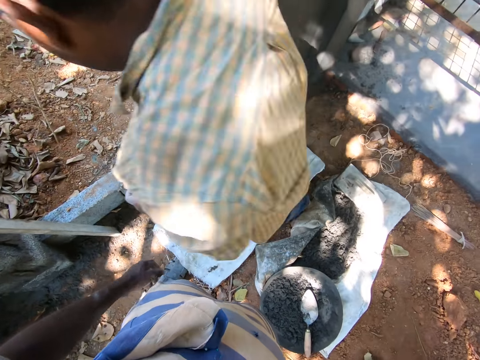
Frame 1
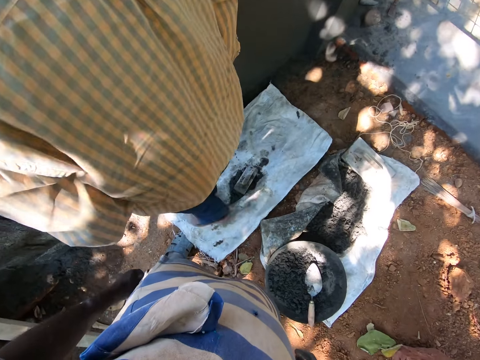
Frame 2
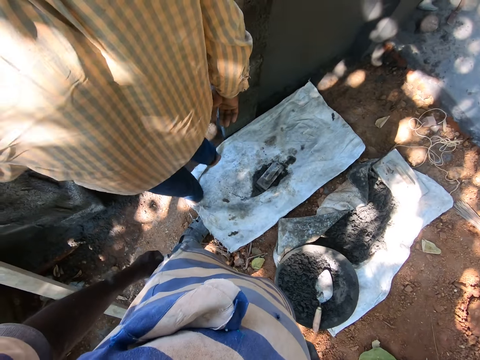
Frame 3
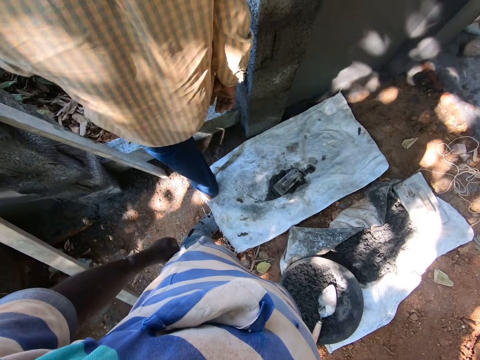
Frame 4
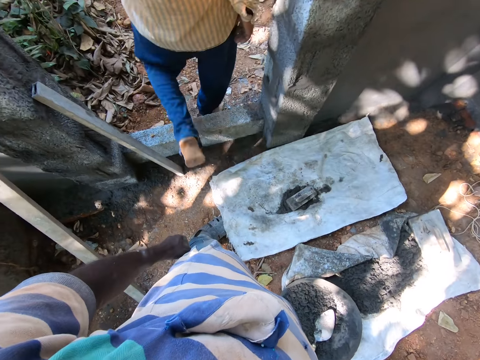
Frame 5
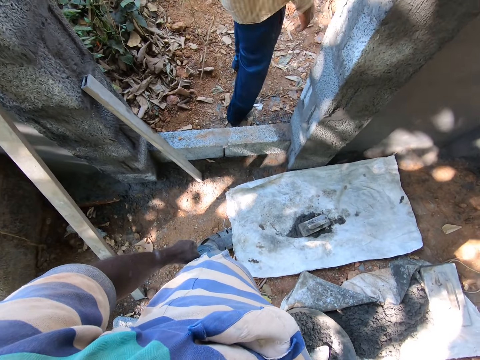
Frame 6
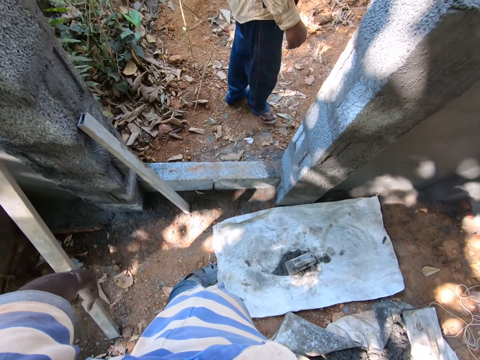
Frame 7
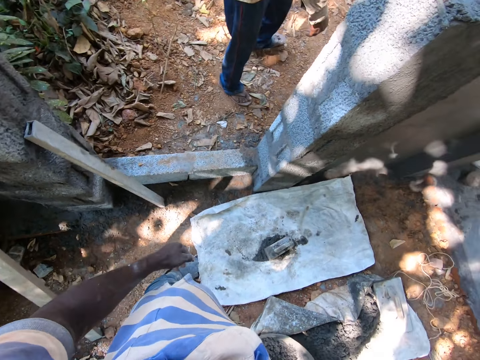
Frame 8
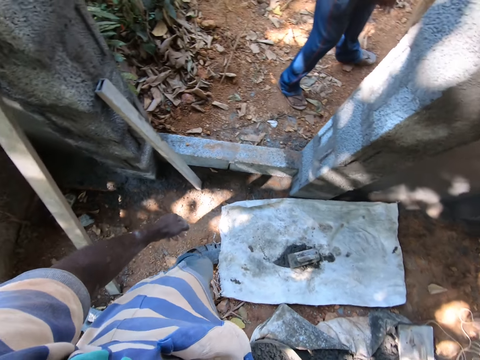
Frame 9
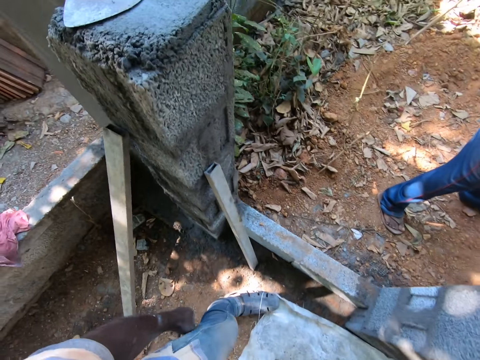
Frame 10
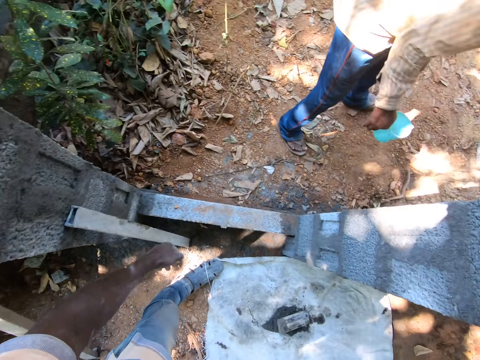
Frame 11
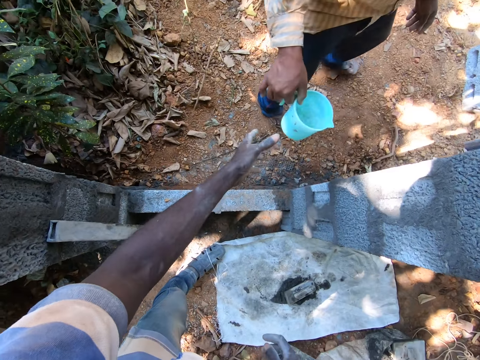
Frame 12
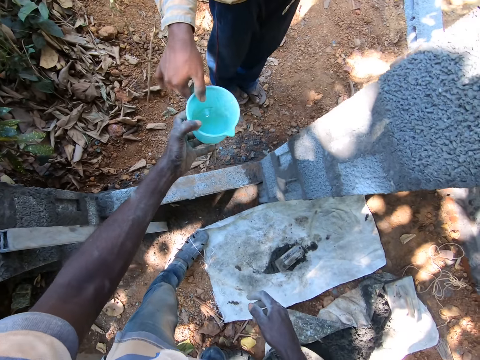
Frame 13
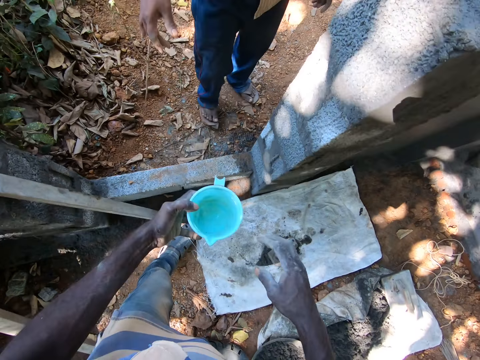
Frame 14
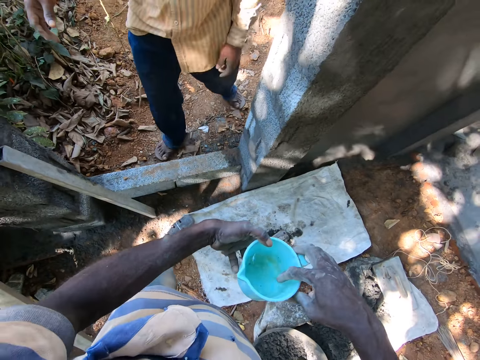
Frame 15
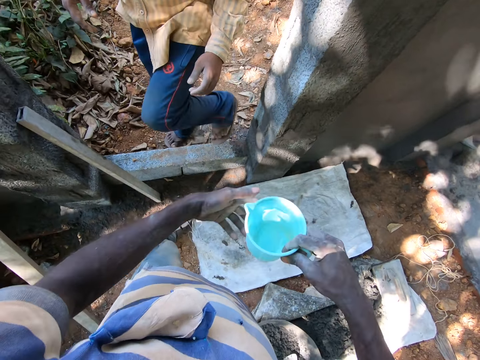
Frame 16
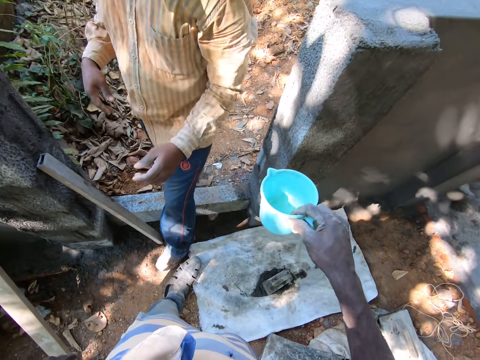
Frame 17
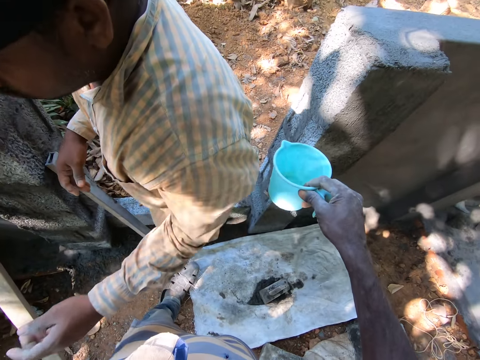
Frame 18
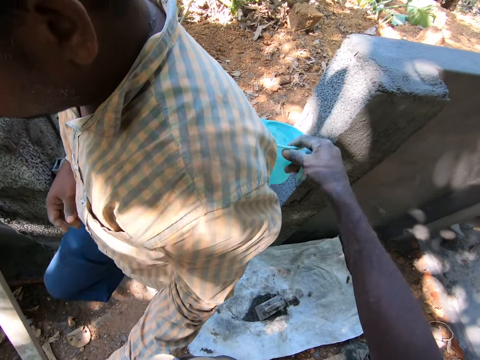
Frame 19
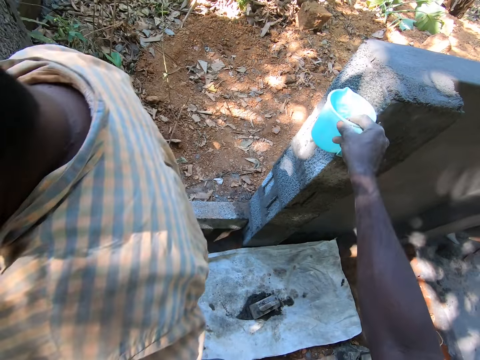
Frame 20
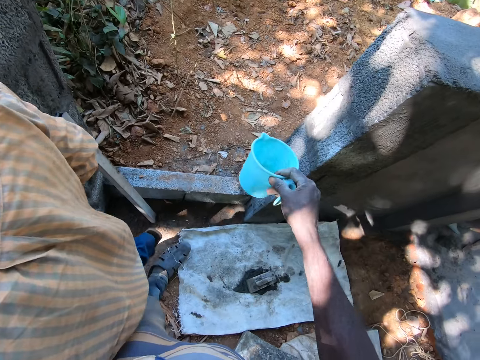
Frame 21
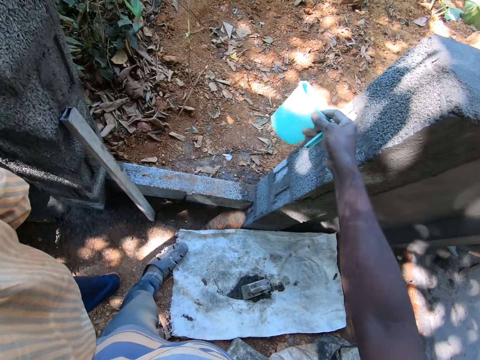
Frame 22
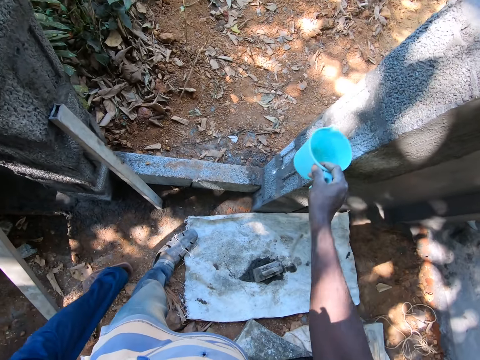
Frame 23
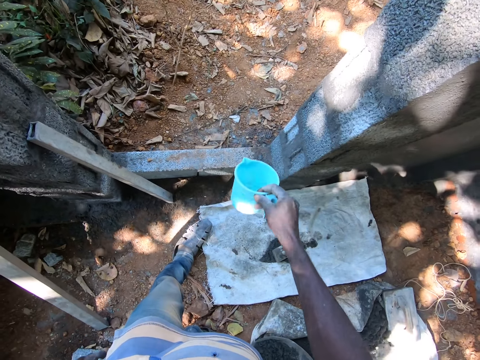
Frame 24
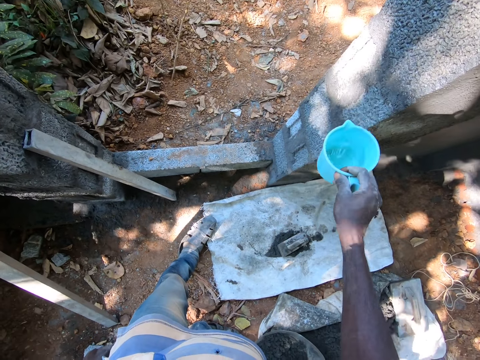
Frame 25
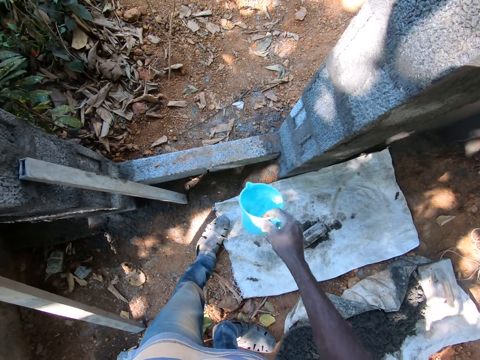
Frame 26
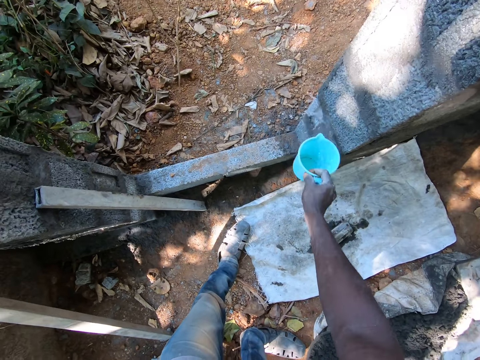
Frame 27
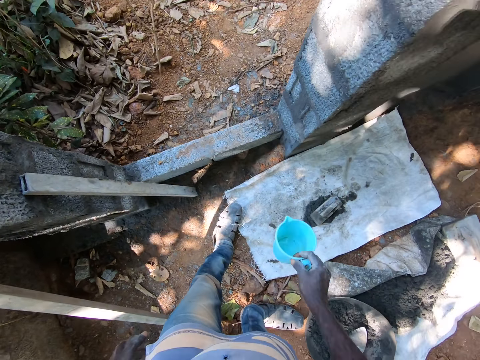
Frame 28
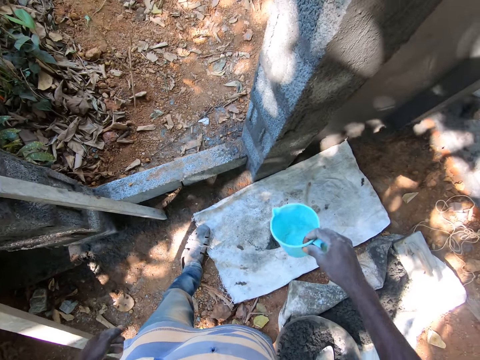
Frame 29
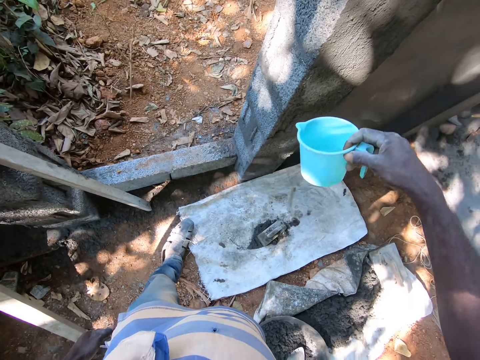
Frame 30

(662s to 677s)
A man walks around the construction site. The man picks a cup of water from the ground with his right hand. The camera wearer spits on the ground. He collects the cup of water from the man with his left hand. The man gives the camera wearer the jug. The camera wearer passes the cup of water from his left hand to his right hand. The man walks around the construction site. The camera wearer pours water from the cup on the wall with his right hand.

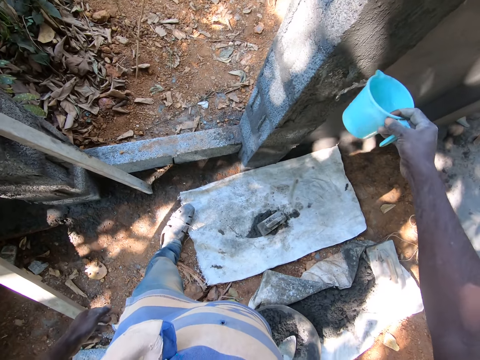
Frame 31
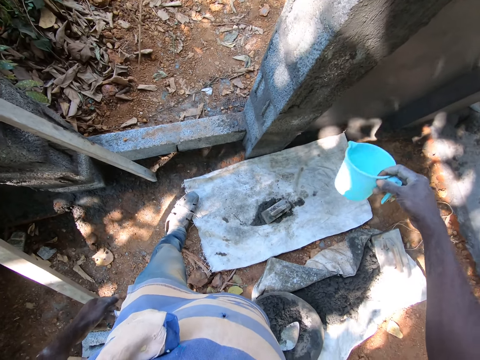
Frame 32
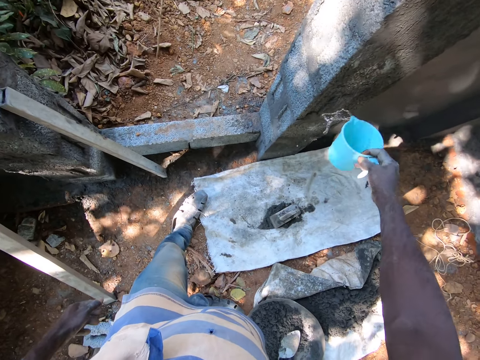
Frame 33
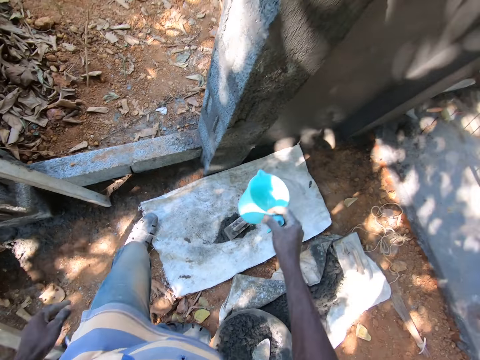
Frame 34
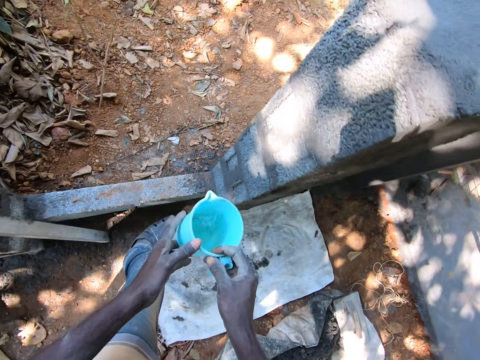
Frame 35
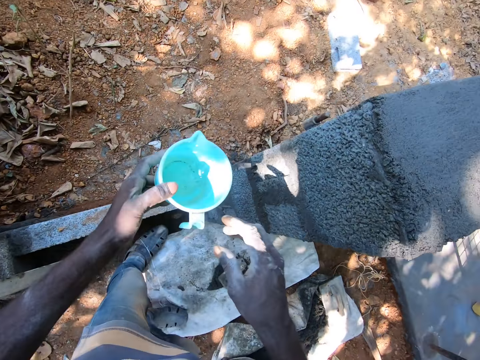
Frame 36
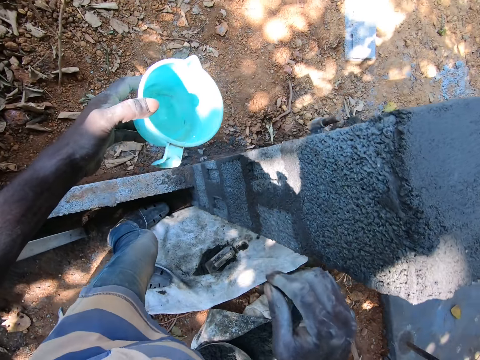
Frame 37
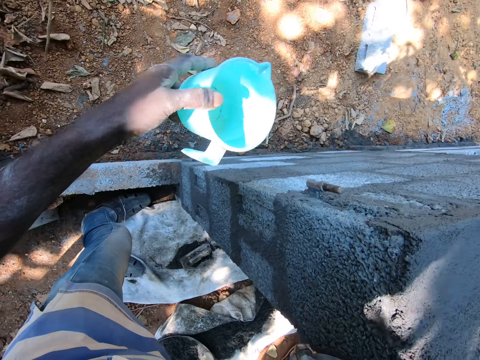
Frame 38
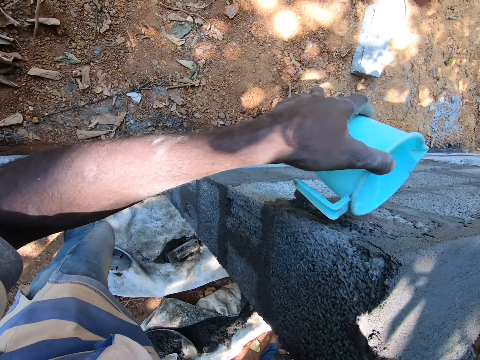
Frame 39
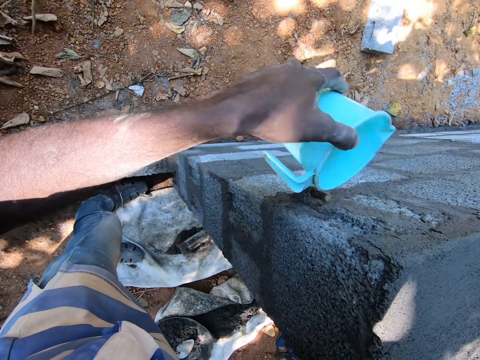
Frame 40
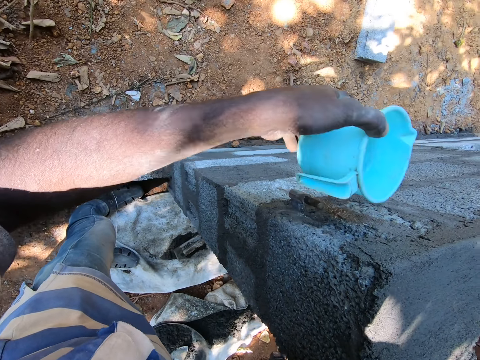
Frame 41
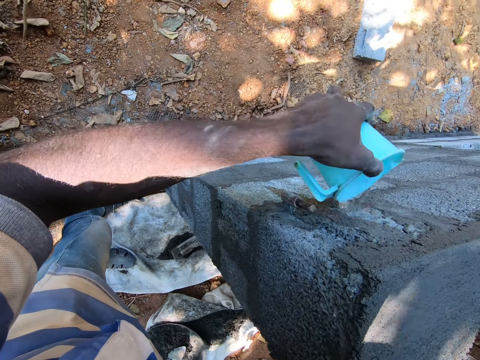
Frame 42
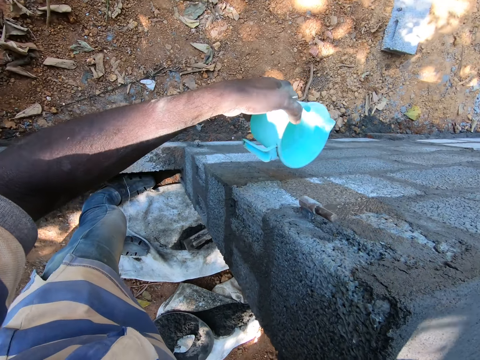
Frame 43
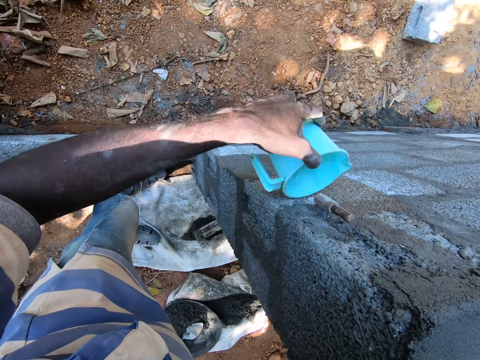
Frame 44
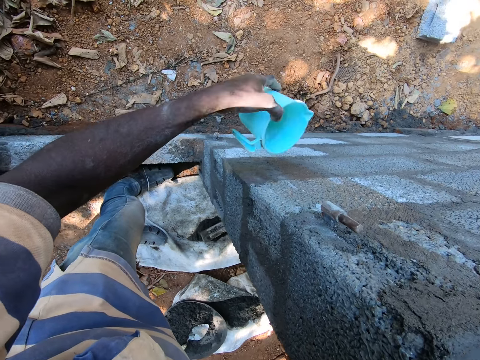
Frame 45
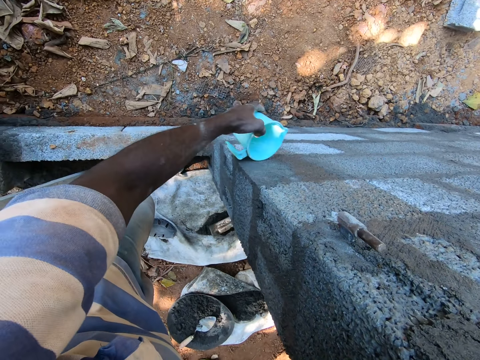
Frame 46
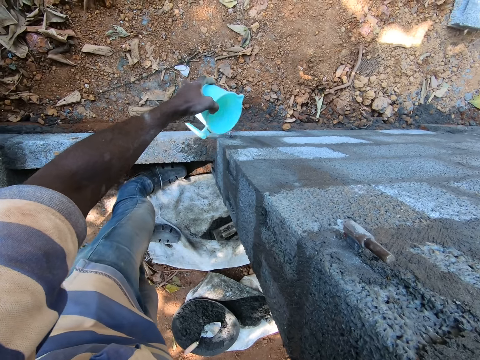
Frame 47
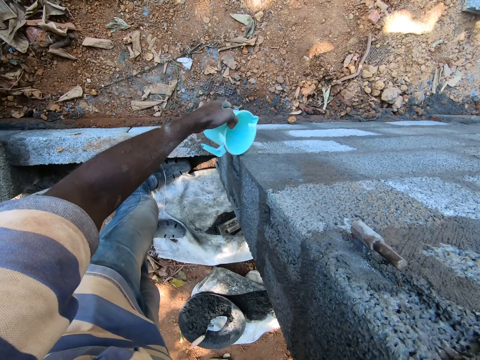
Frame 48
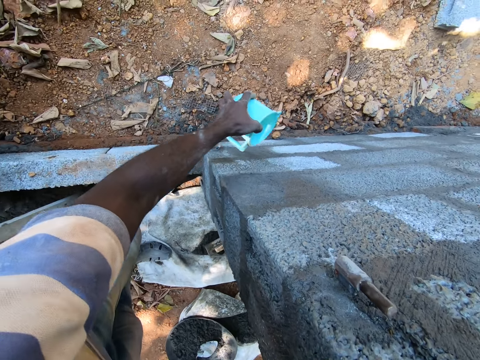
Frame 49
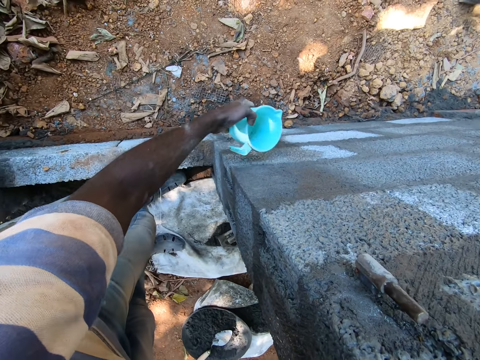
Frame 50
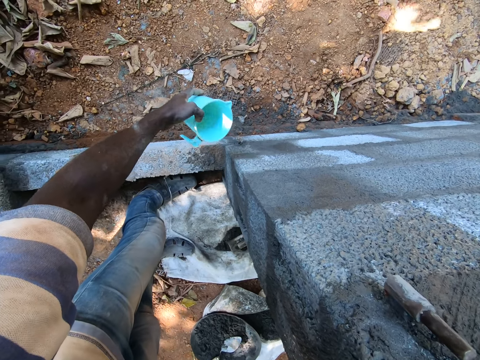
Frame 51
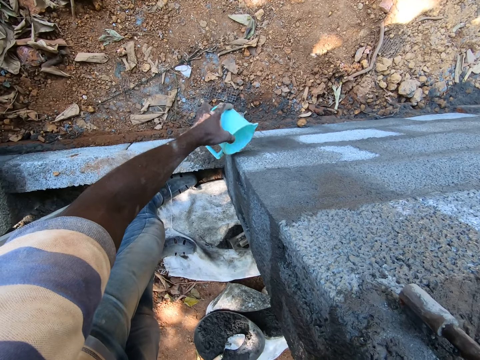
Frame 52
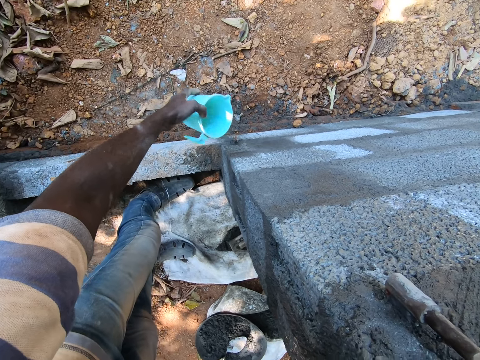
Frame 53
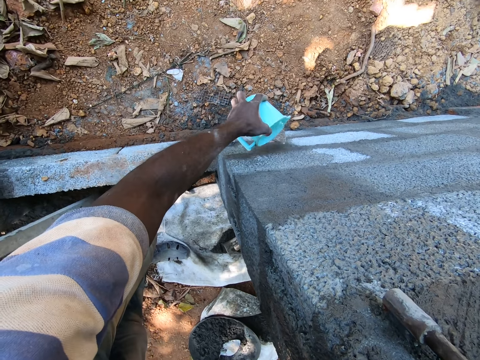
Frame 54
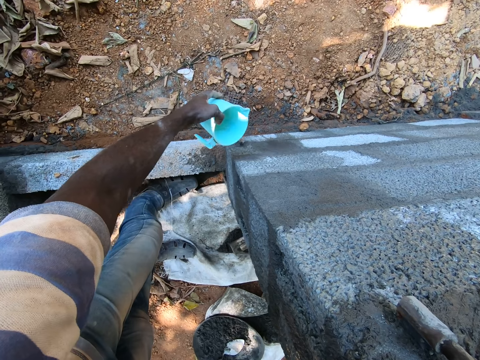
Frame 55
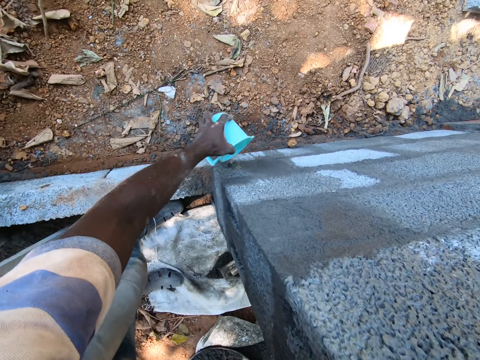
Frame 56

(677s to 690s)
The camera wearer passes the cup of water from his right hand to his left hand. He pours water from the cup on the wall with his left hand.
